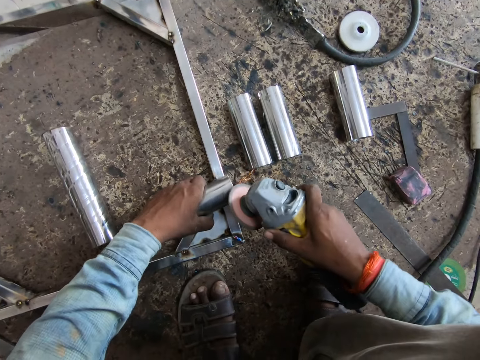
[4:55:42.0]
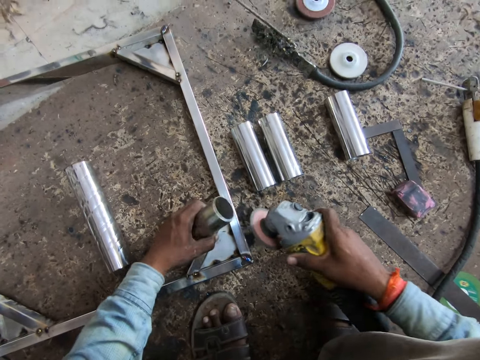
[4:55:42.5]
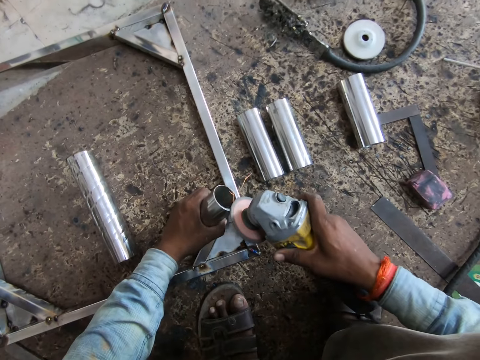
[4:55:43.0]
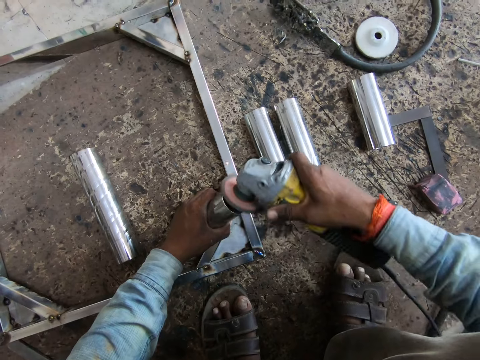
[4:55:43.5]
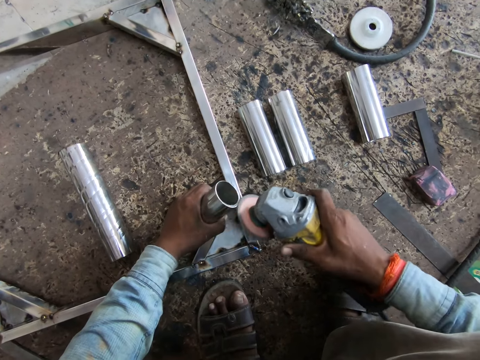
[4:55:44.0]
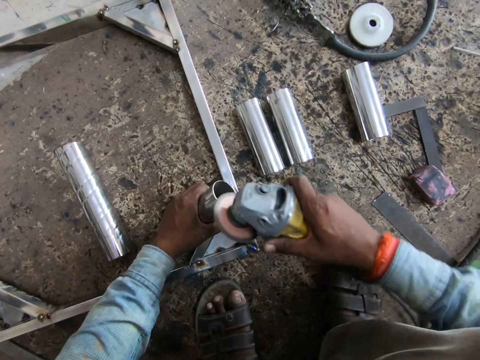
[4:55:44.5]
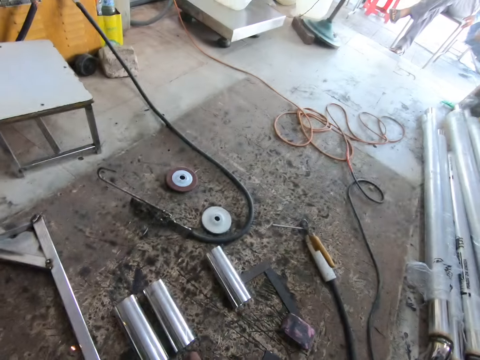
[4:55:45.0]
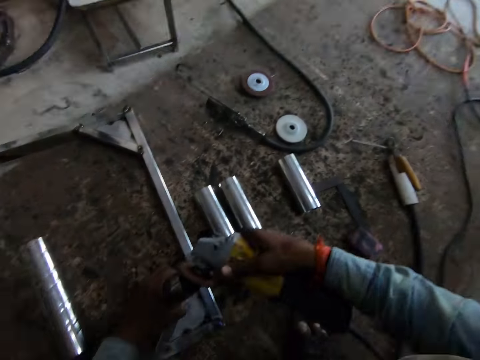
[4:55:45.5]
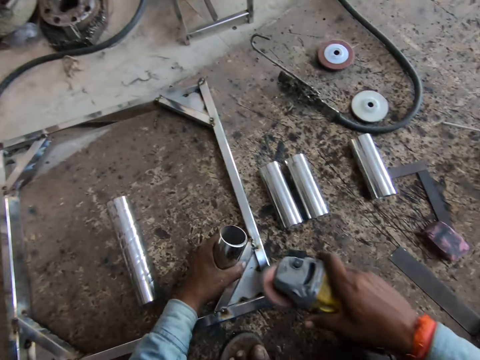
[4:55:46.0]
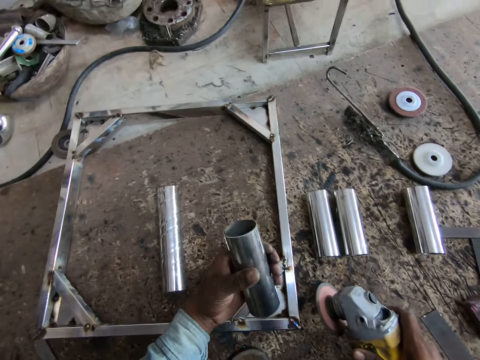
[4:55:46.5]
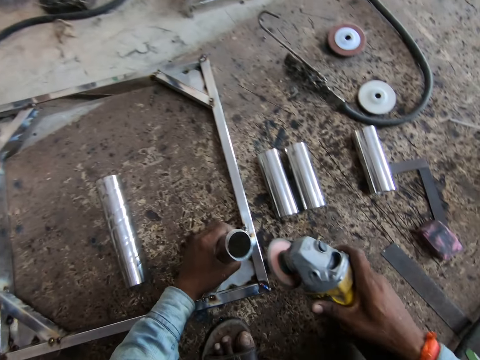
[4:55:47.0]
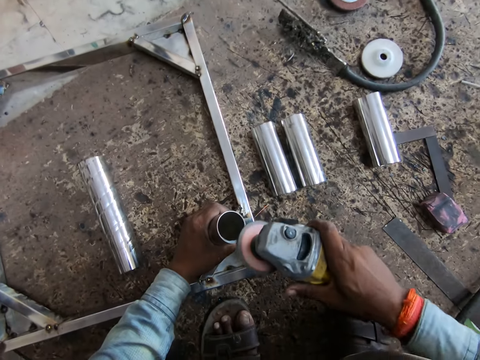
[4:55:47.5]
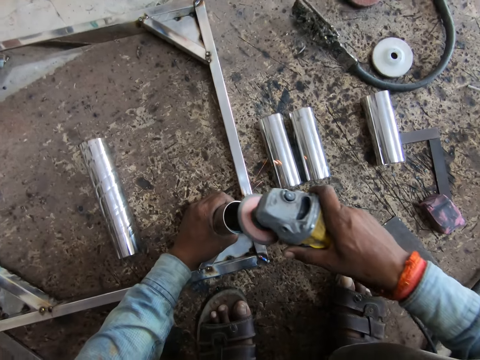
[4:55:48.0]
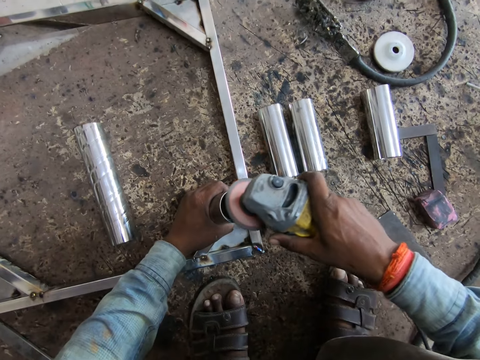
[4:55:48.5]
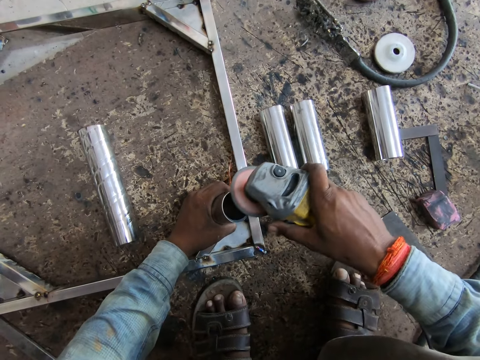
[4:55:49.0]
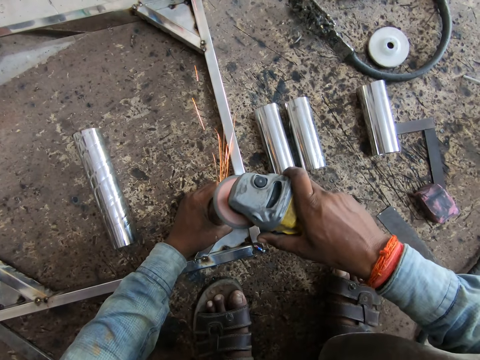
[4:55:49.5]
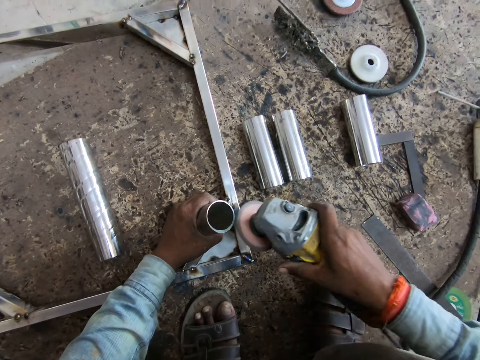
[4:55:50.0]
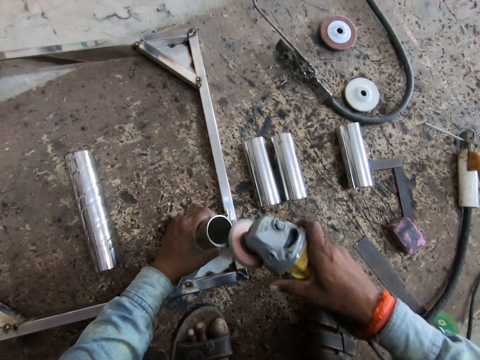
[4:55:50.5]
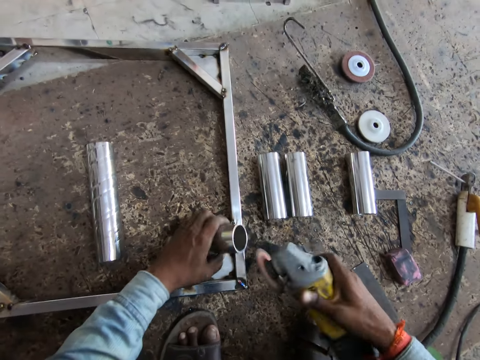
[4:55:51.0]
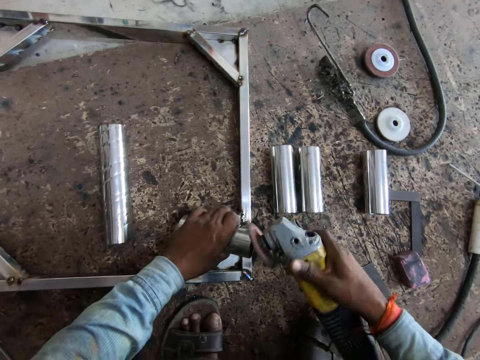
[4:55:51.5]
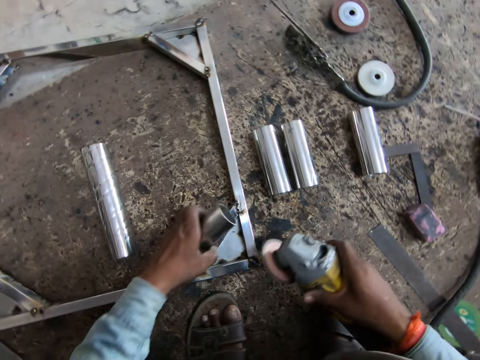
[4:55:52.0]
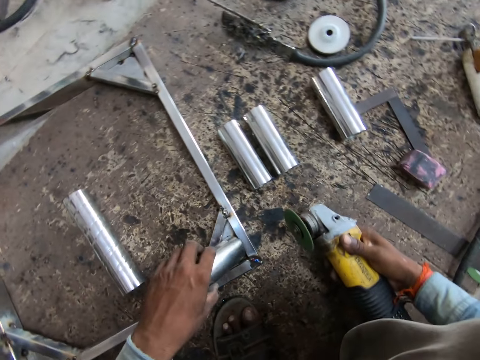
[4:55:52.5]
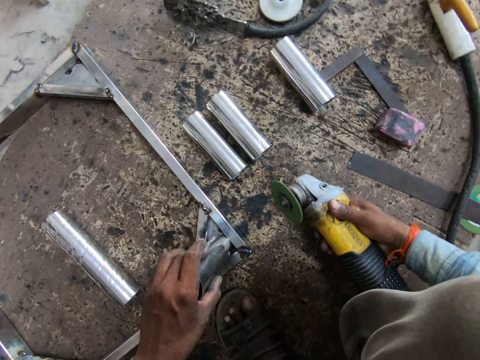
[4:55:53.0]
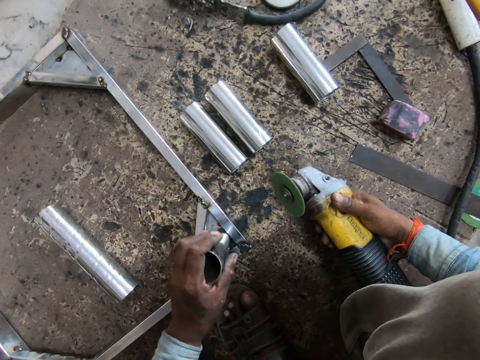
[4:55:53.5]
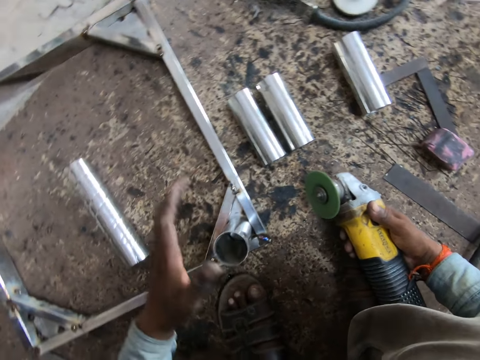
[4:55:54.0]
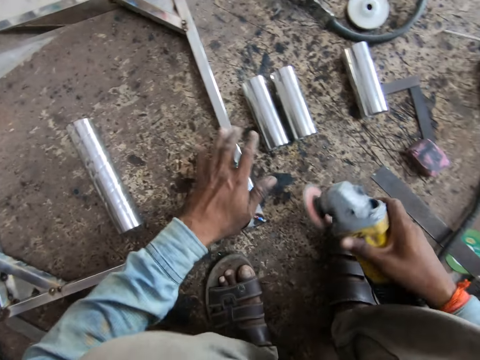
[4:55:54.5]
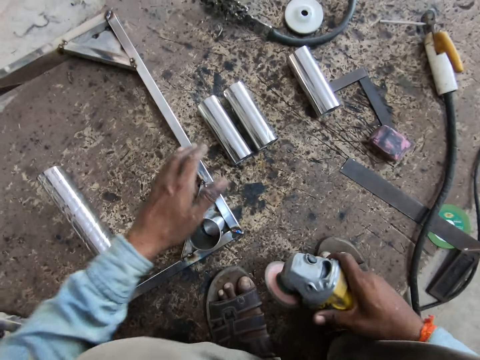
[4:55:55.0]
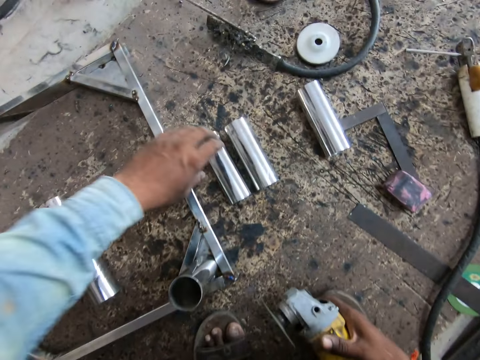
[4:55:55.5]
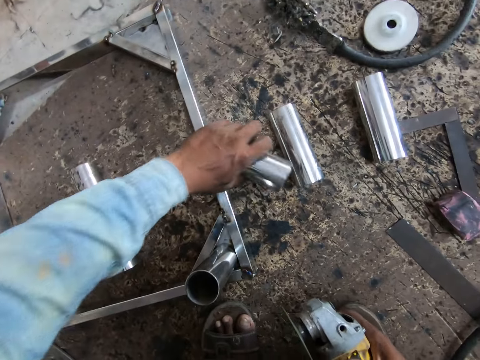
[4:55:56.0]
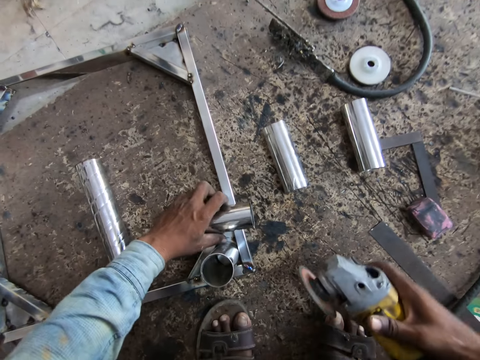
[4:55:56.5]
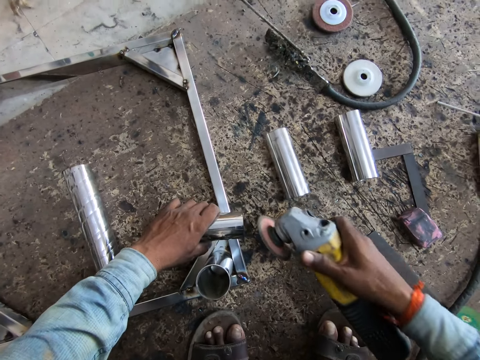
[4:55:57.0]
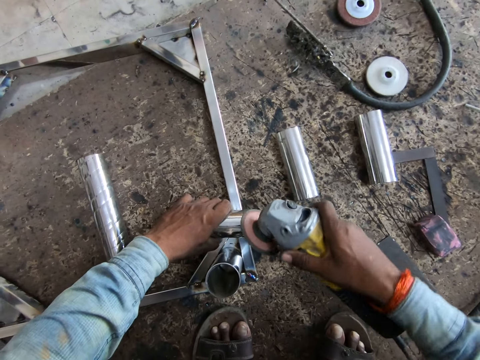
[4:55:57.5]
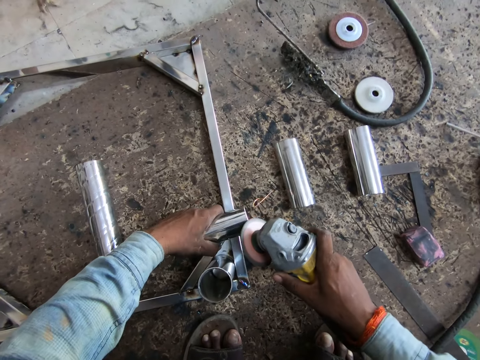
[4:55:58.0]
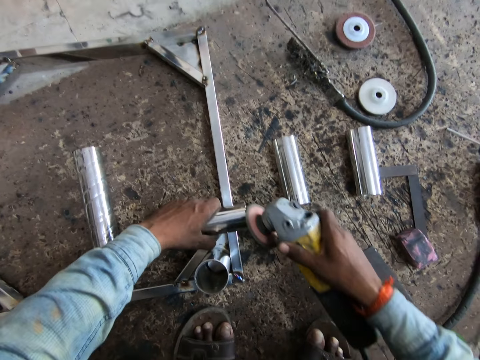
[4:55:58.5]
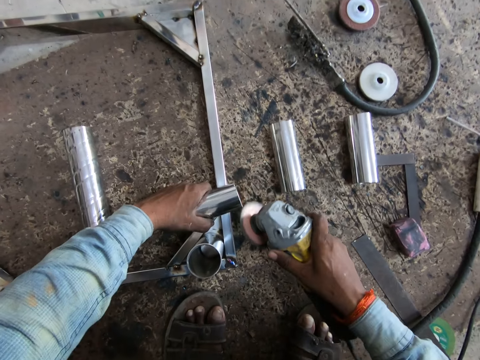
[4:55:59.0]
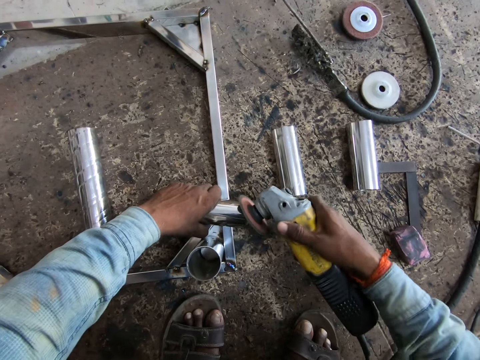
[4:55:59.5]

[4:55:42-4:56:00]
The camera wearer raises the piece of metal with his left hand. He smoothens the edges of the piece of metal with the hand held polisher in his right hand. He attaches the piece of metal to the edge of the metal frame with his left hand. He picks up the piece of metal from the work space with his left hand. He drops the piece of metal on the metal frame with his left hand. He smoothens the edges of the piece of metal with the hand held polisher in his right hand.

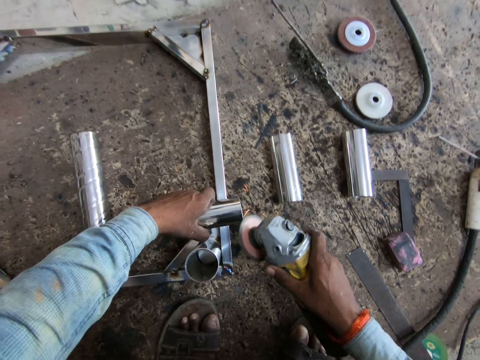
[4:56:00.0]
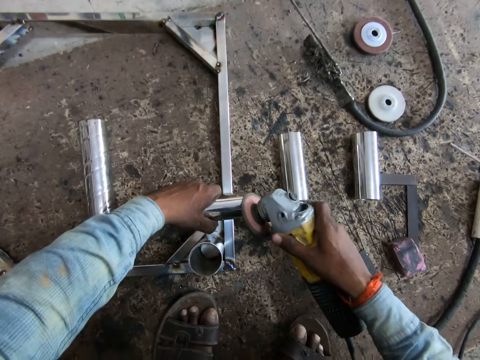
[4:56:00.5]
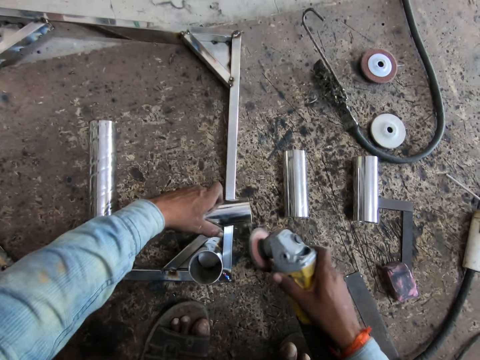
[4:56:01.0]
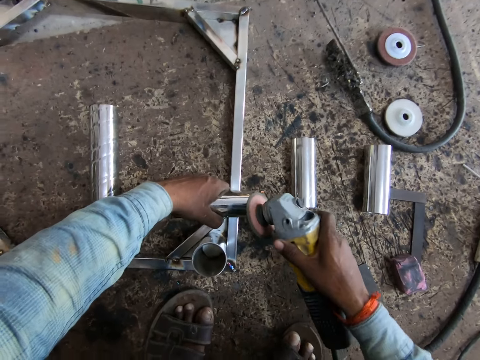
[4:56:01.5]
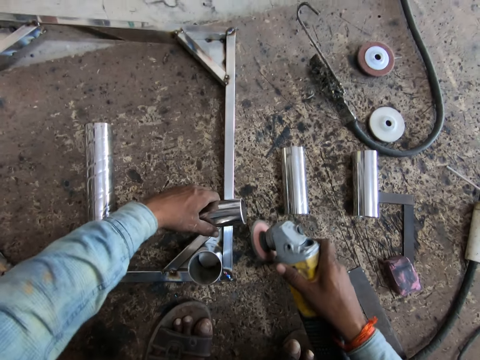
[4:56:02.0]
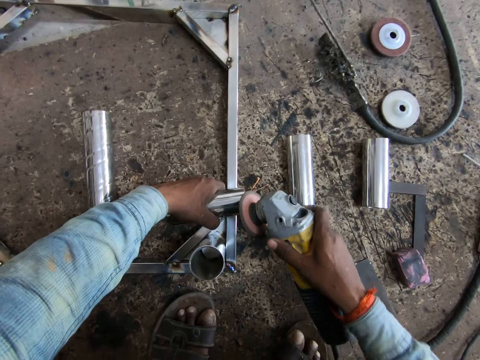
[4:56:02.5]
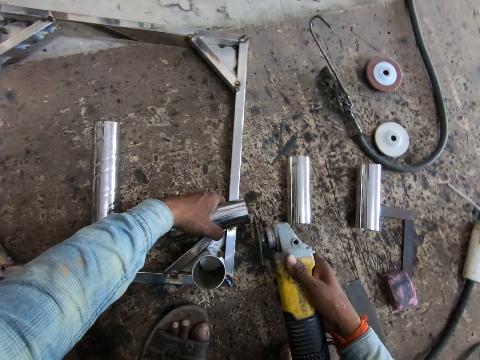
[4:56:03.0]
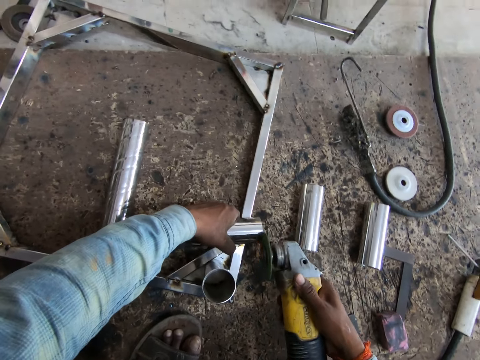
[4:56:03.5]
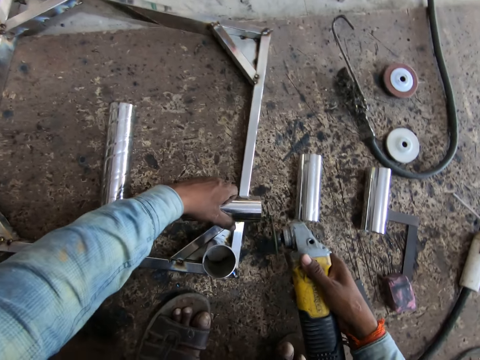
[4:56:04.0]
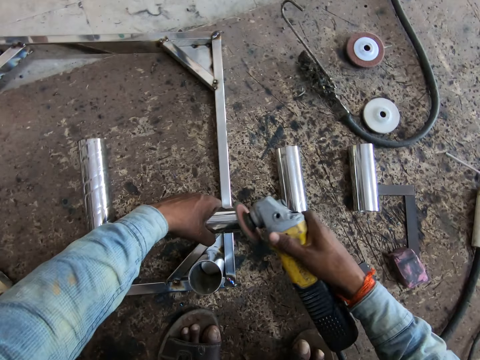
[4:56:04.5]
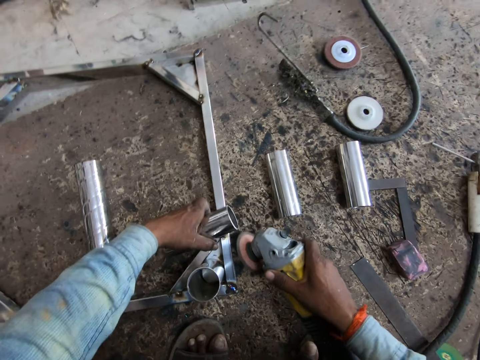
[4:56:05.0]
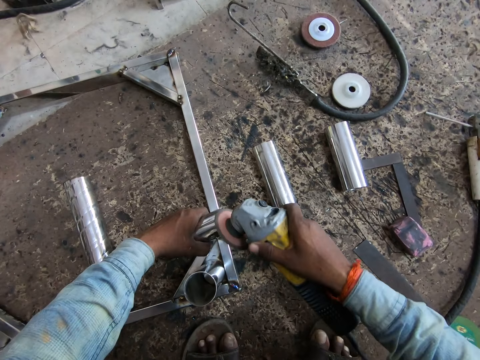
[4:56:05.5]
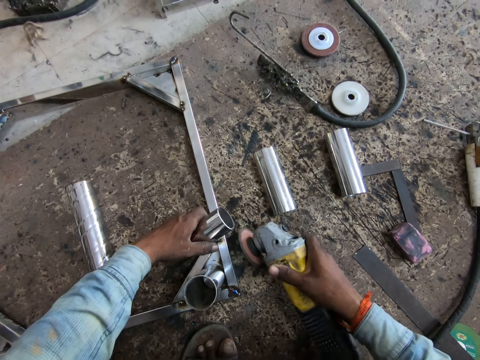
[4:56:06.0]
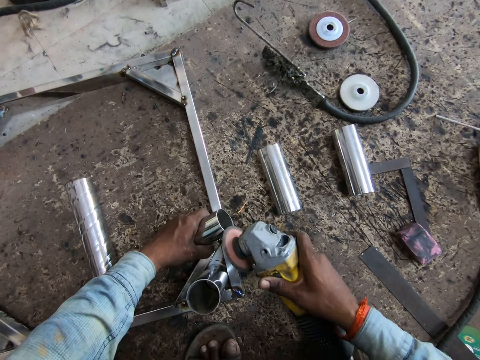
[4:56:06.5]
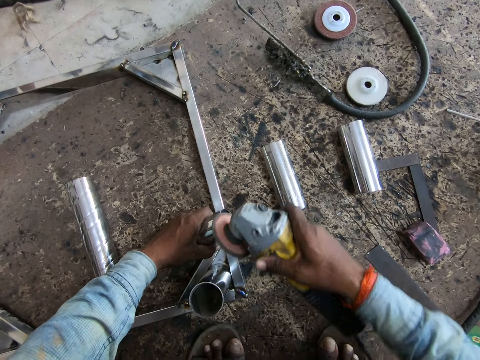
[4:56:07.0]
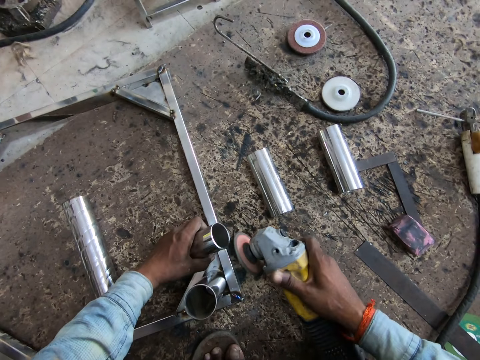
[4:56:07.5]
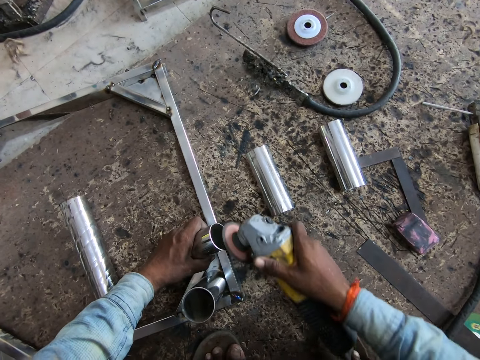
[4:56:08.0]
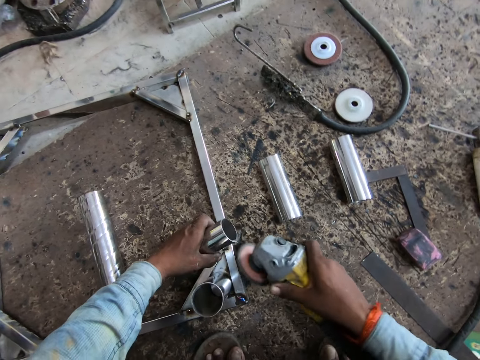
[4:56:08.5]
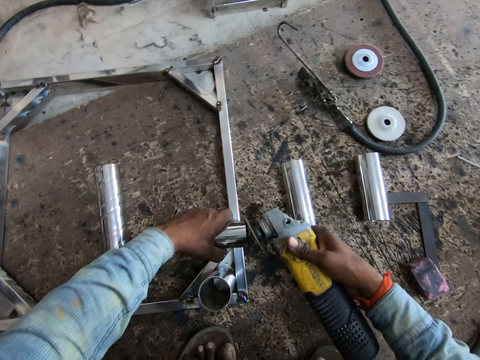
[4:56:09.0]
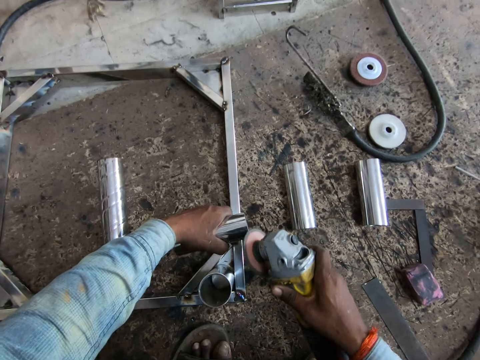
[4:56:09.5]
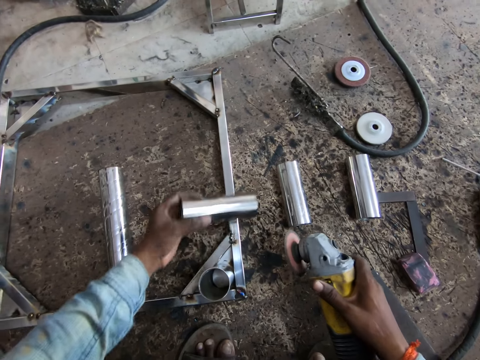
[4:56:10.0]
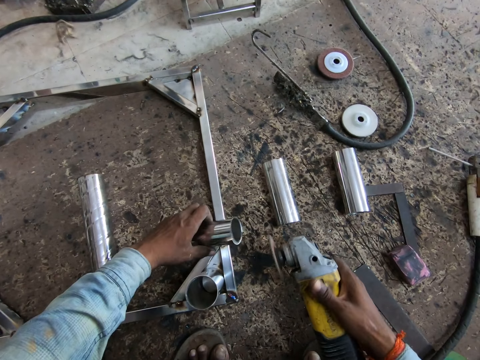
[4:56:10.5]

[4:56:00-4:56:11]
The camera wearer flips the piece of metal with his left hand.
